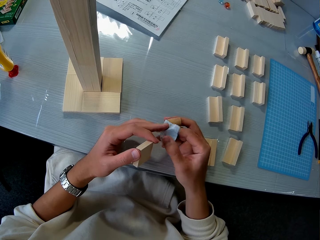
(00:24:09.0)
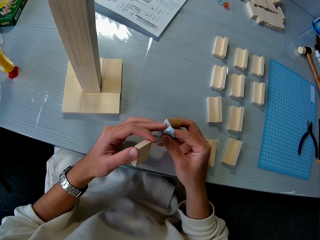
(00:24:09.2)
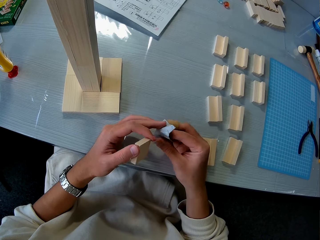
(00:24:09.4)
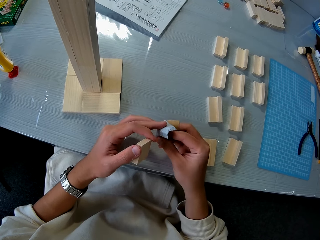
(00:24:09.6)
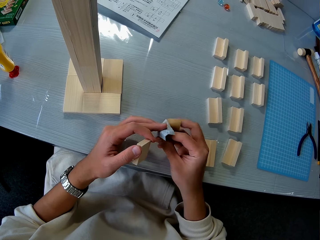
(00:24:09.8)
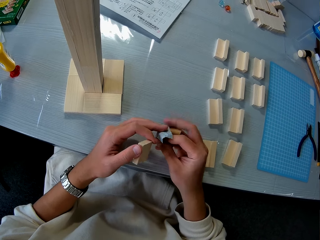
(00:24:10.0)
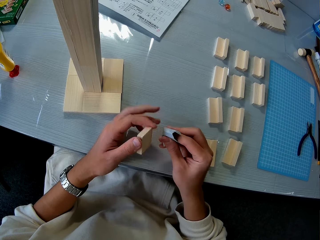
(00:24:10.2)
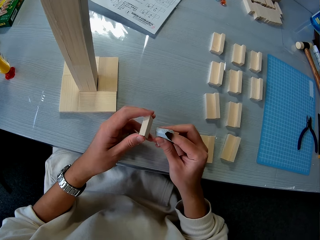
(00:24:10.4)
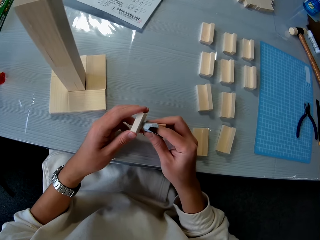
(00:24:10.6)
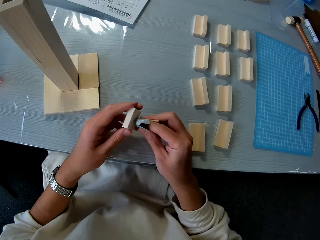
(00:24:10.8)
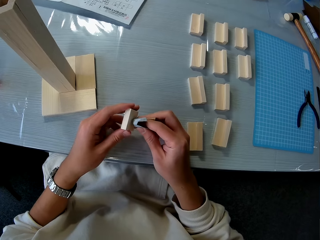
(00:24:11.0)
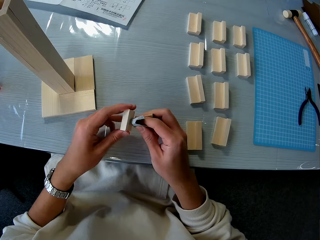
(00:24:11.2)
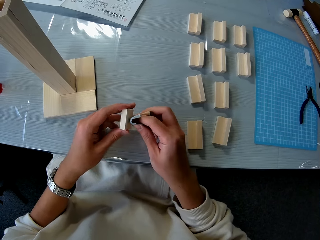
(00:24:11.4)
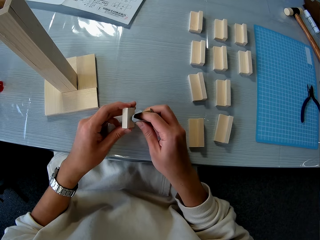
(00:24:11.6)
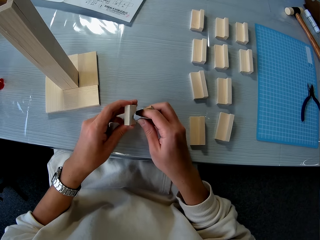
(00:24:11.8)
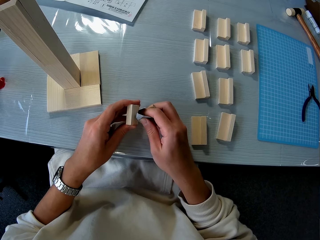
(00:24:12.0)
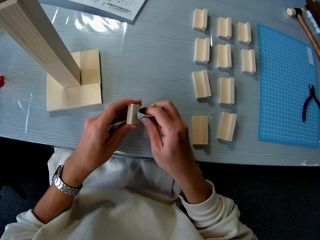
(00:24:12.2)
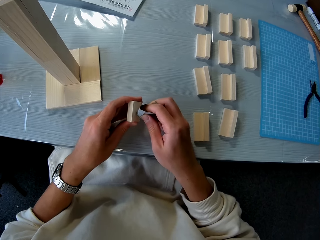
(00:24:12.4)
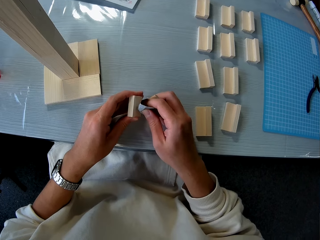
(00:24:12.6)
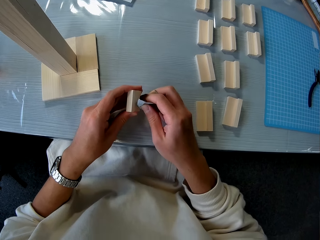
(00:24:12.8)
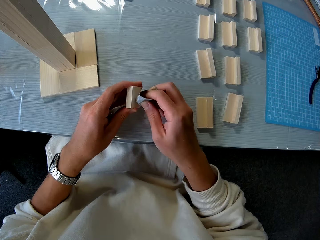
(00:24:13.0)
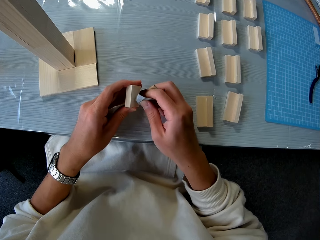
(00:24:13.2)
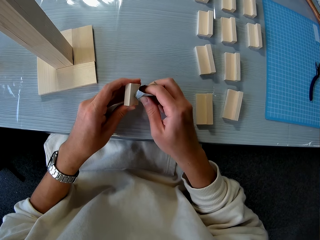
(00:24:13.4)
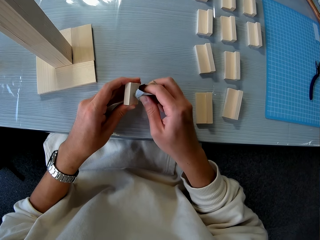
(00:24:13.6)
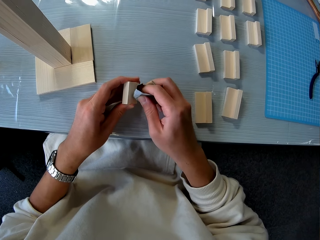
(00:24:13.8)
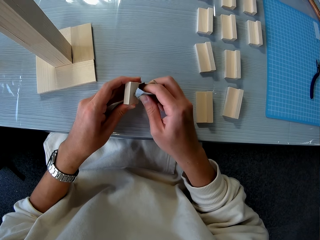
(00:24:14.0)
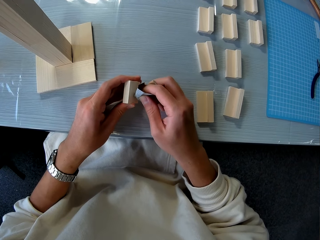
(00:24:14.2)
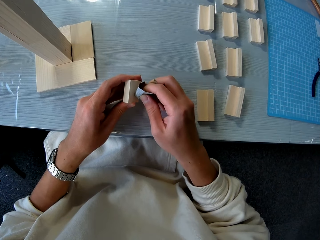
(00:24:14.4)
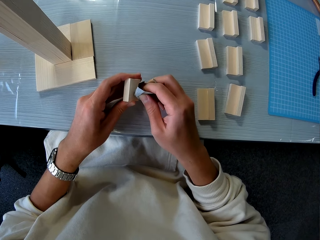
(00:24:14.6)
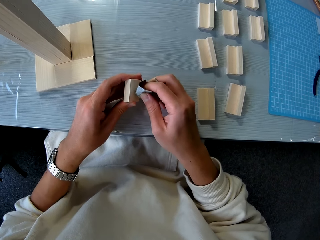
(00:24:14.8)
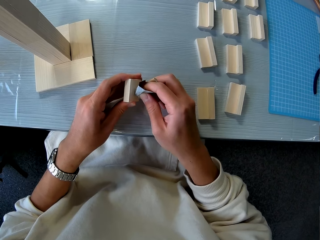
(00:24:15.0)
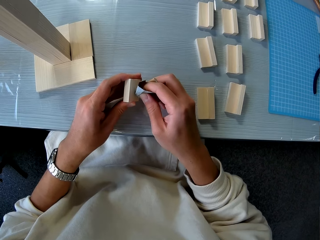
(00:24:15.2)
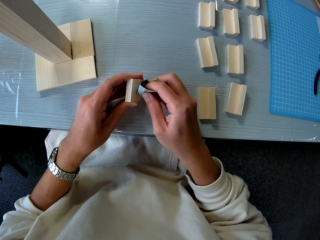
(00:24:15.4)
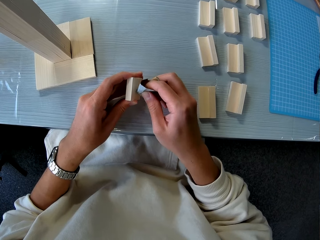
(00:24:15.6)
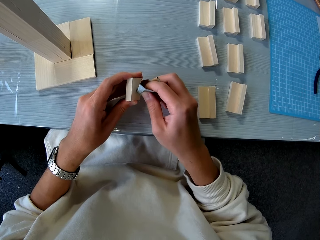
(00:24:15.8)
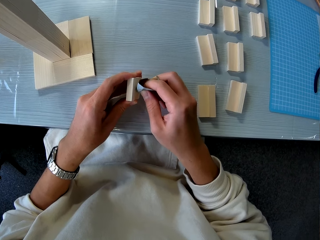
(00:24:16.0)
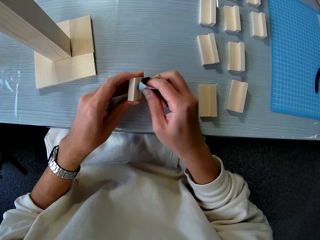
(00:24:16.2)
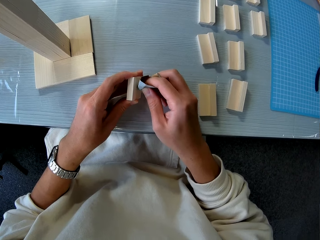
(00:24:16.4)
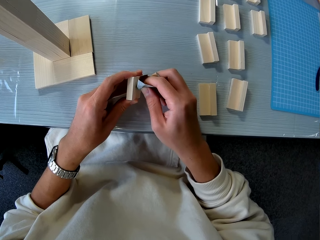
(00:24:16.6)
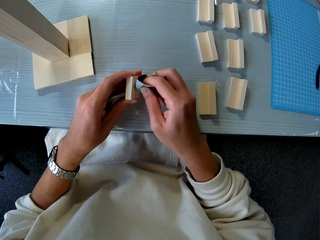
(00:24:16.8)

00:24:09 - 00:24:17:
The camera wearer sandpapers the wooden mechanical model piece in her left hand.

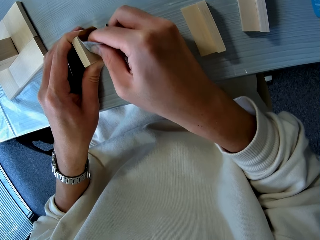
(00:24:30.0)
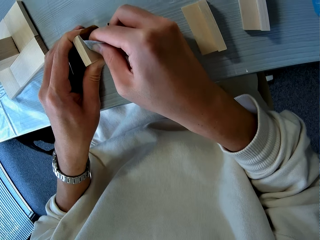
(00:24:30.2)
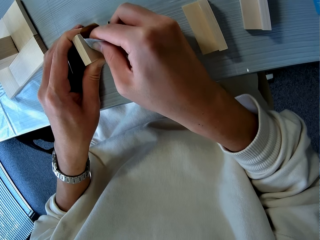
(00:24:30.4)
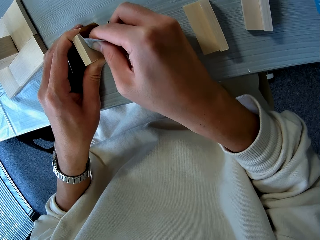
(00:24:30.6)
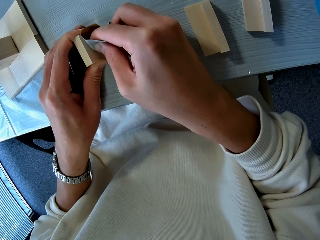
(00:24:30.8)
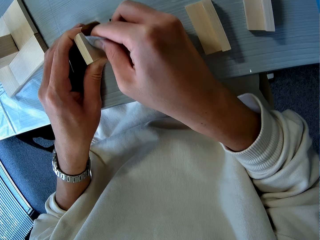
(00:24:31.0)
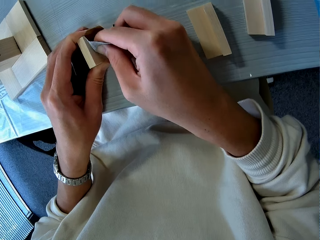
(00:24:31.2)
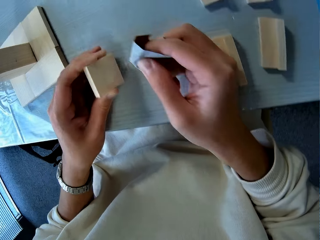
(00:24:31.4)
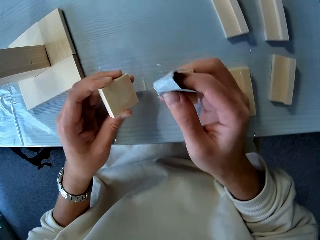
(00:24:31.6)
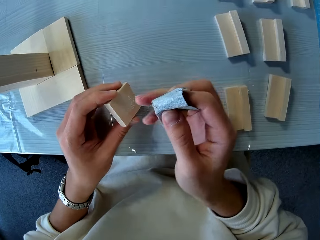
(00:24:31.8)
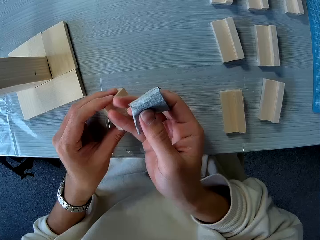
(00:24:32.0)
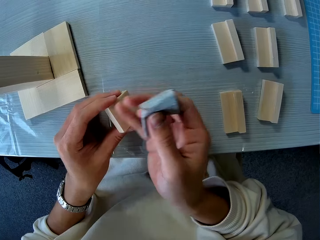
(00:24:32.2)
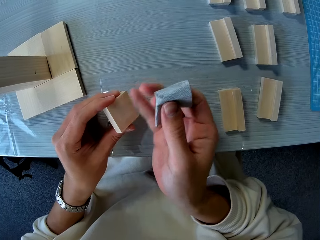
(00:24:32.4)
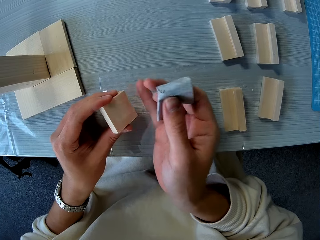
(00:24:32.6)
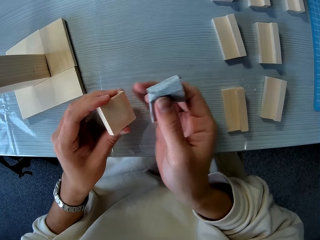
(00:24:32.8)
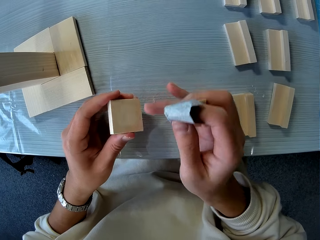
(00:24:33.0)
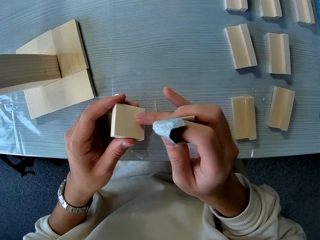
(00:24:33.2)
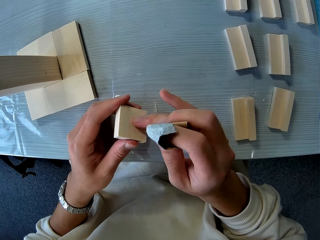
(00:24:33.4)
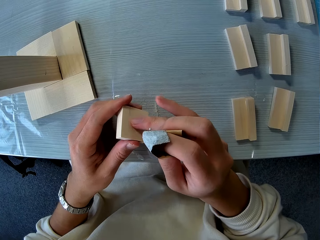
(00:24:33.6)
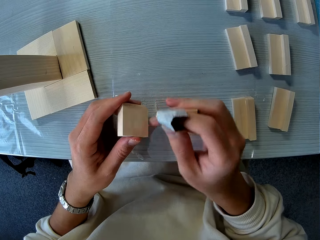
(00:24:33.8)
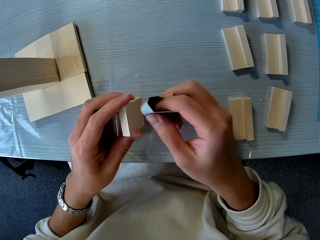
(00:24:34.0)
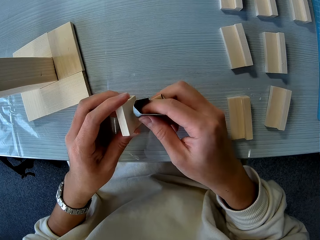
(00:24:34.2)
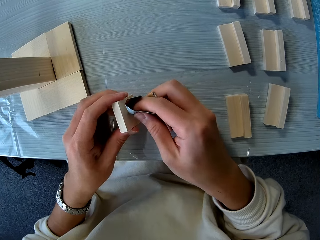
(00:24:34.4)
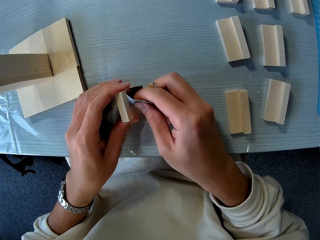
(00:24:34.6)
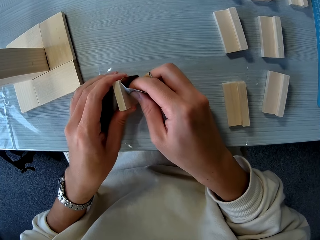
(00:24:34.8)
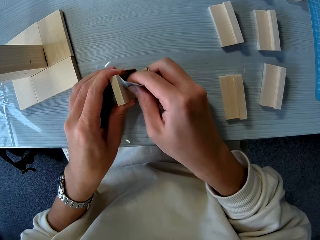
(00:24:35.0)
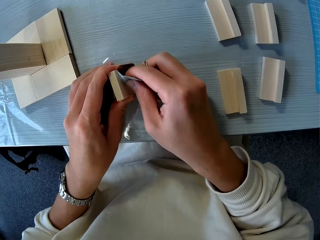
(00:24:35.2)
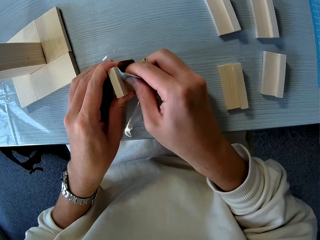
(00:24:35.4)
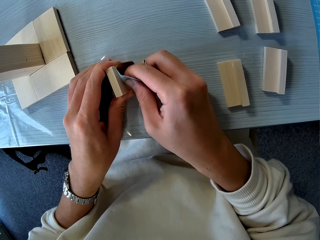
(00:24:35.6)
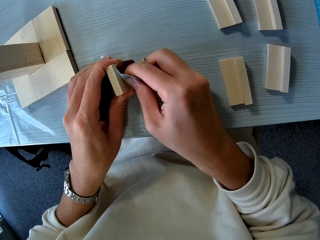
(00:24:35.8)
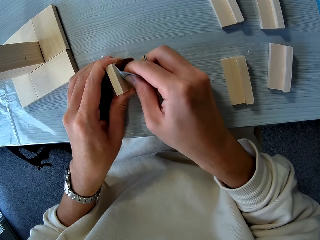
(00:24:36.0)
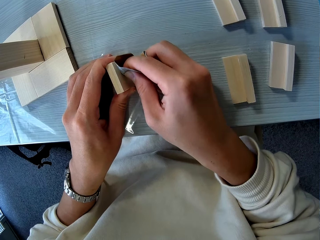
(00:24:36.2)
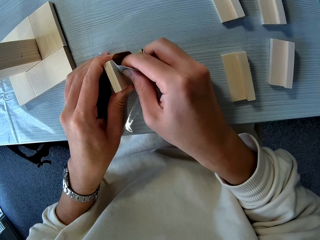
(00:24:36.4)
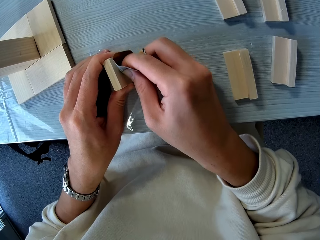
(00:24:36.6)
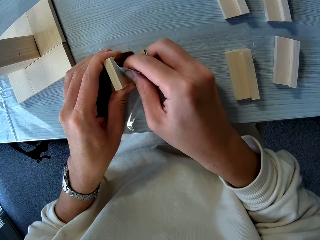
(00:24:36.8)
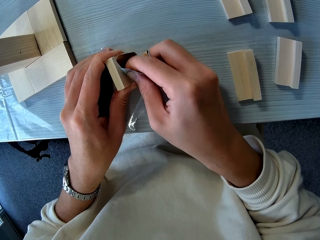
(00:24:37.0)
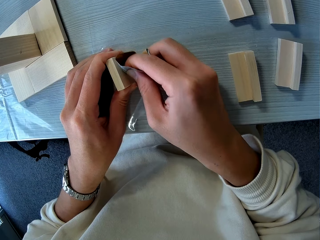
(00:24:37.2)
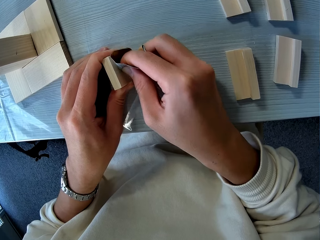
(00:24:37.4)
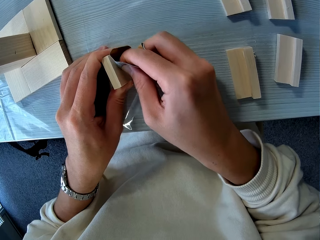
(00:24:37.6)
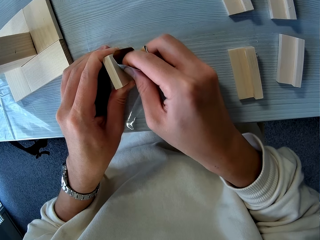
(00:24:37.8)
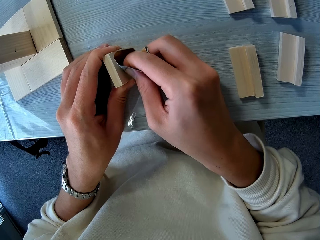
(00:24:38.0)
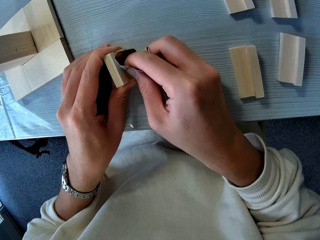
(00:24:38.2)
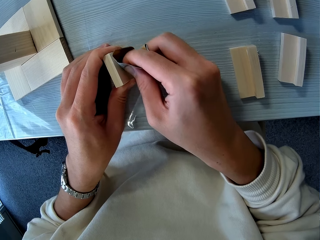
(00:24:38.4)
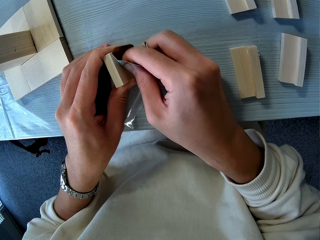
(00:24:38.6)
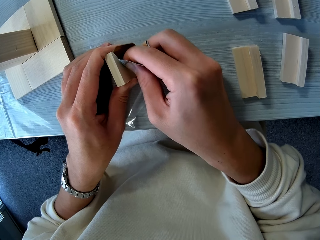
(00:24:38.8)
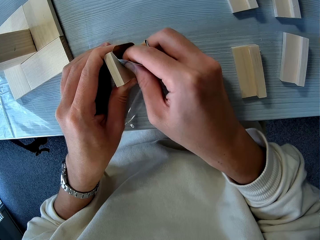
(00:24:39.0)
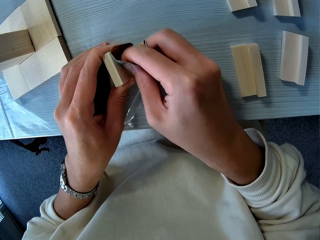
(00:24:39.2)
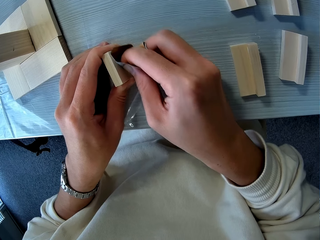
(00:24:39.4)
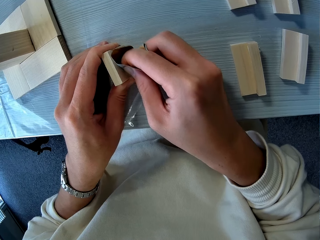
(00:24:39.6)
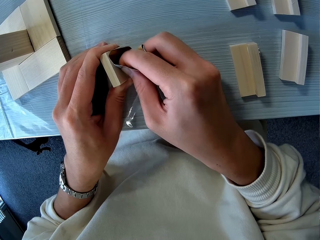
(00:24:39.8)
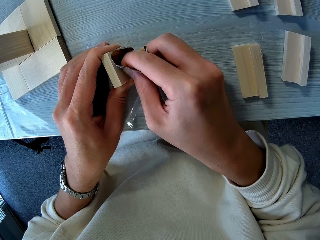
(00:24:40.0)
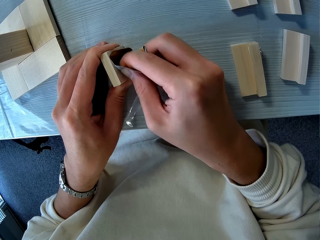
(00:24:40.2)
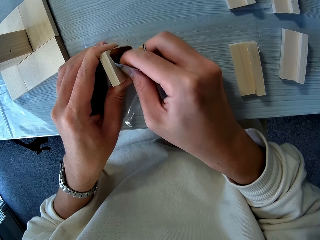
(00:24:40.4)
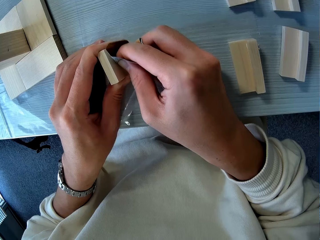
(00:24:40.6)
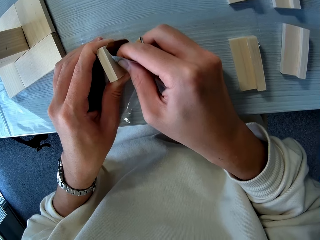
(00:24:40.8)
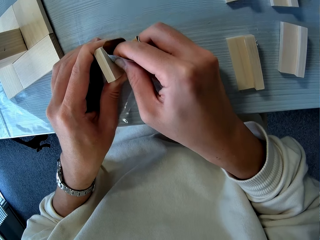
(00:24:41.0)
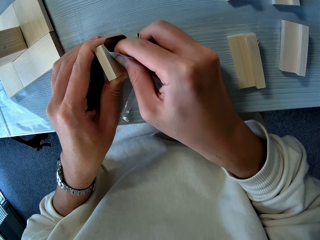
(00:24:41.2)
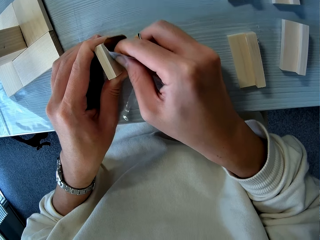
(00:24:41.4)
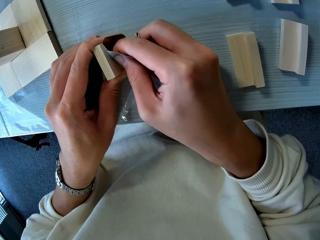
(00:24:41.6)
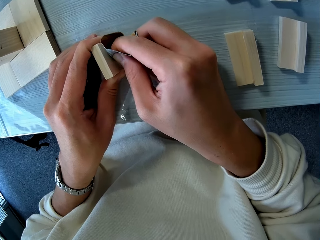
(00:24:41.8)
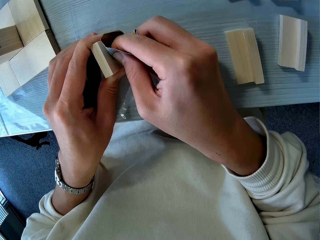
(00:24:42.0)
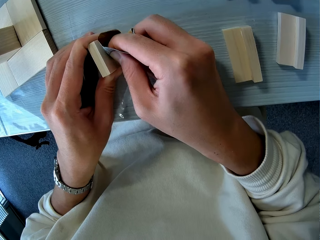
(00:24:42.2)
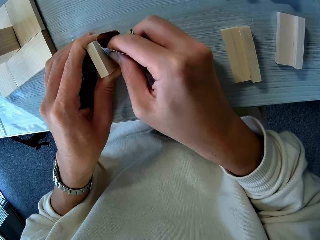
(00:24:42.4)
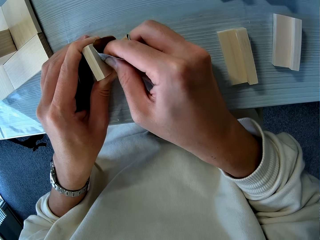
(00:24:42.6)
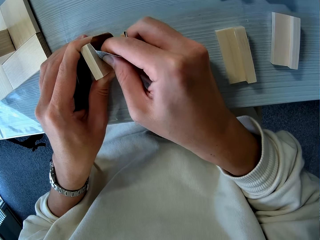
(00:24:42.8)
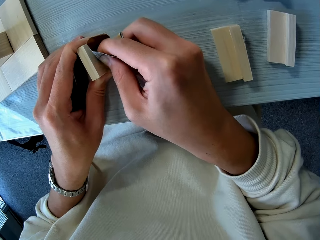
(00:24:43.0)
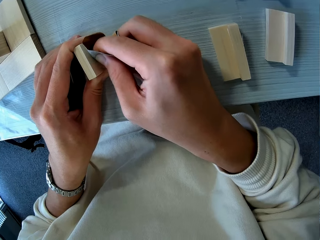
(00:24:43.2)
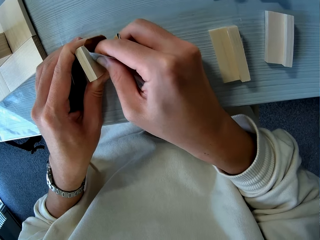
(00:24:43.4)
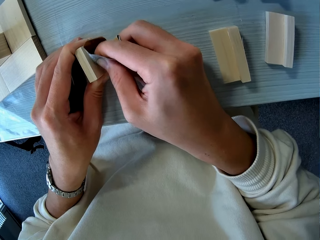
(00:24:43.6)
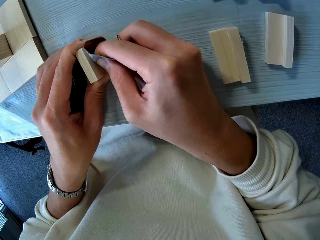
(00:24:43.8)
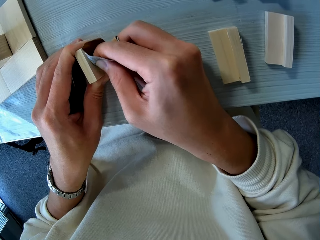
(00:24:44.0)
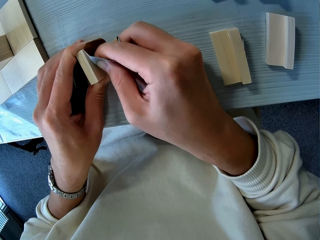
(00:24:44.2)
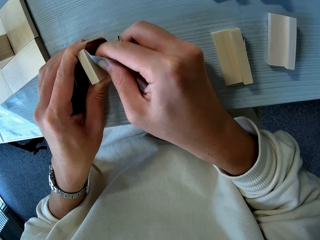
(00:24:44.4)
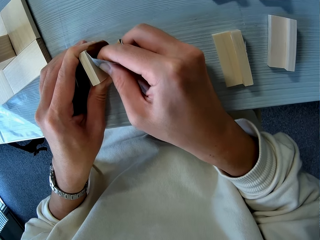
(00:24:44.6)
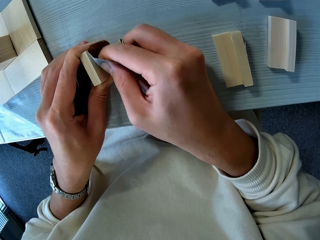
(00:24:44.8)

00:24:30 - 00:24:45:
The camera wearer wipes the surface of the wooden mechanical piece with her right hand, with her fingers. She sandpapers the wooden mechanical model piece in her left hand.
